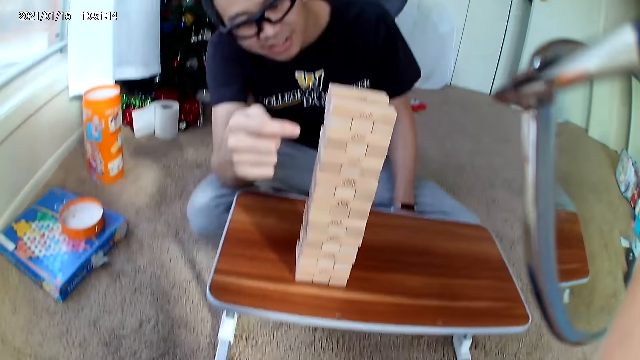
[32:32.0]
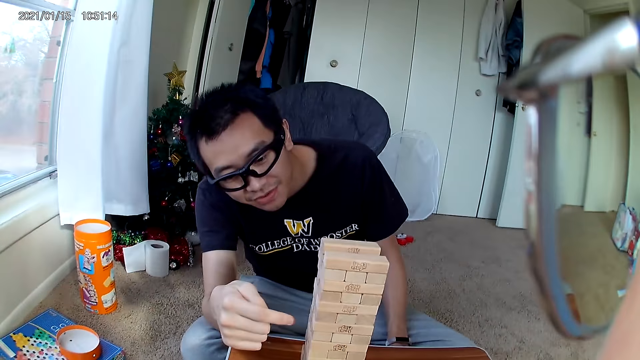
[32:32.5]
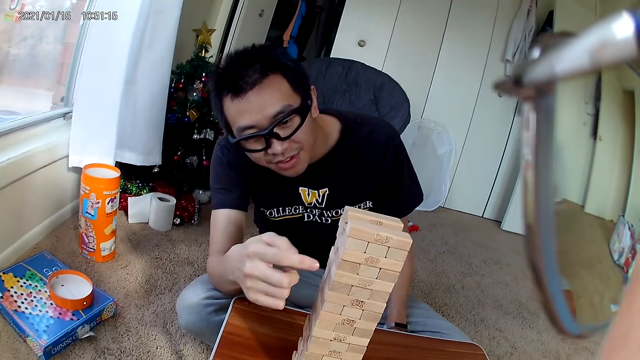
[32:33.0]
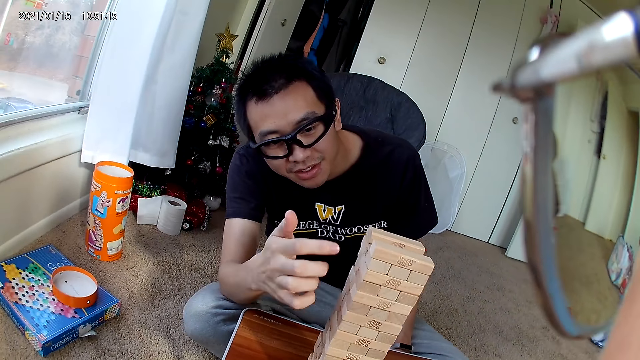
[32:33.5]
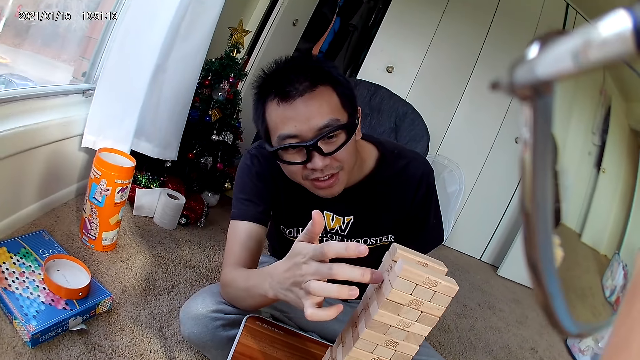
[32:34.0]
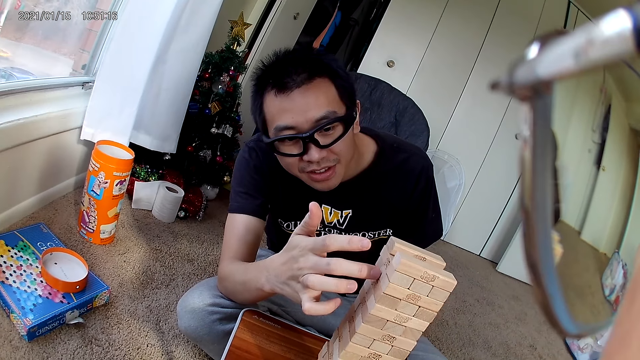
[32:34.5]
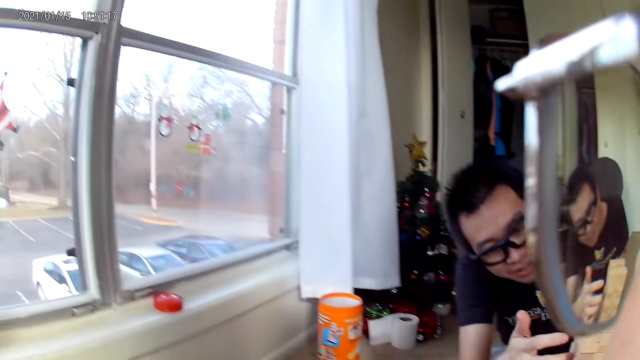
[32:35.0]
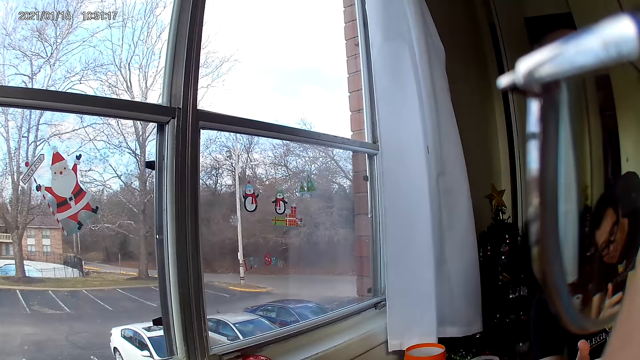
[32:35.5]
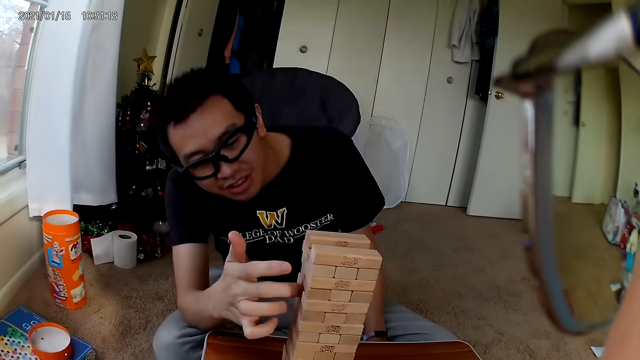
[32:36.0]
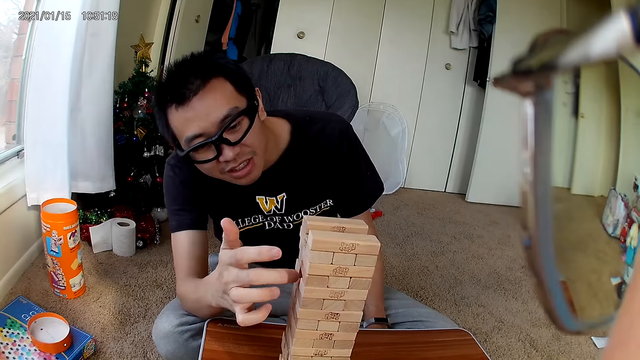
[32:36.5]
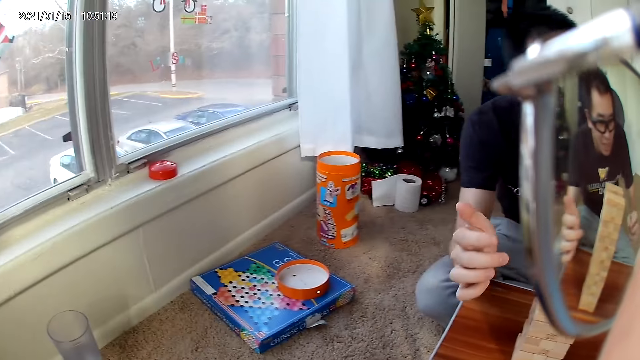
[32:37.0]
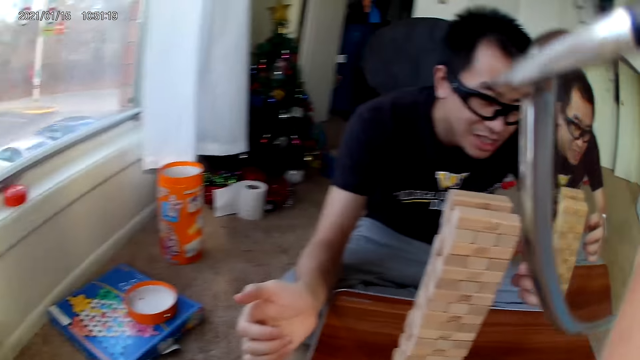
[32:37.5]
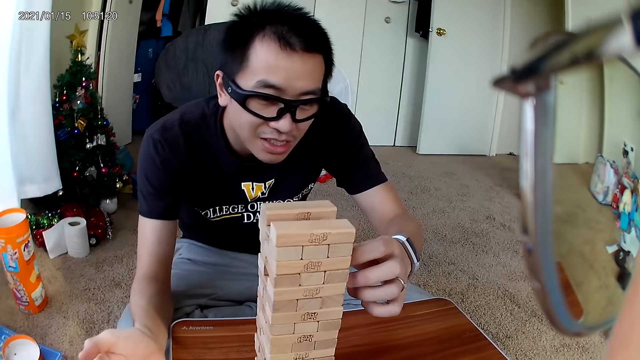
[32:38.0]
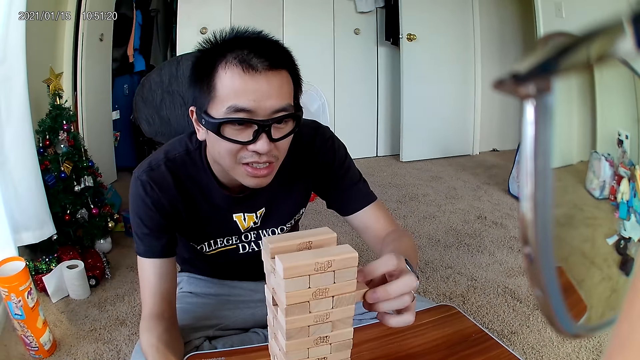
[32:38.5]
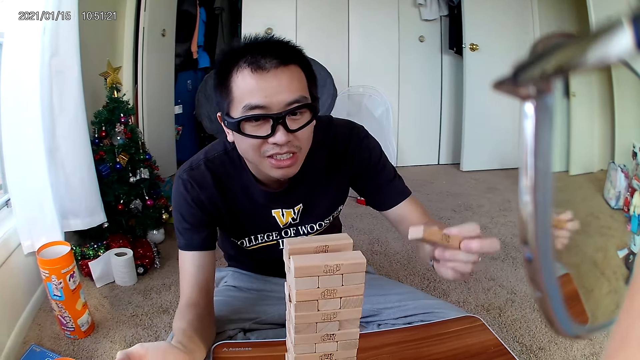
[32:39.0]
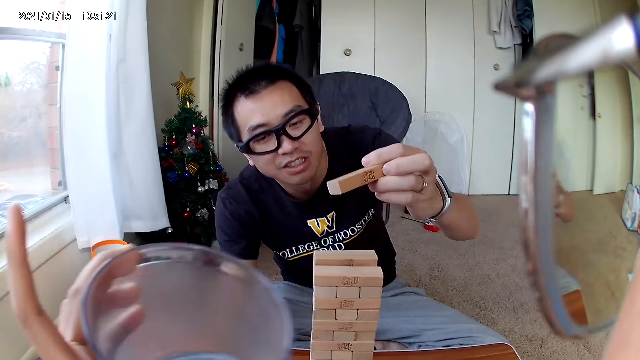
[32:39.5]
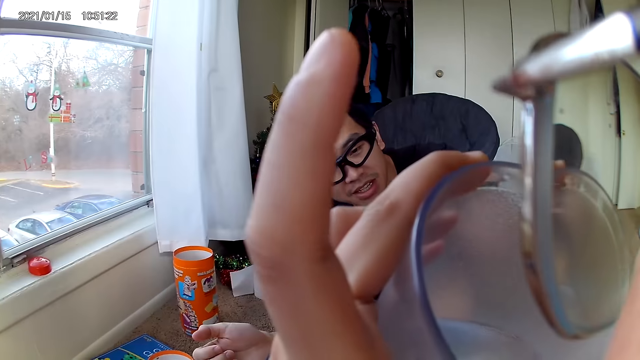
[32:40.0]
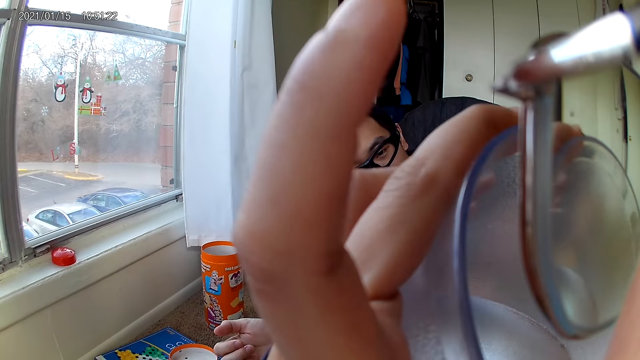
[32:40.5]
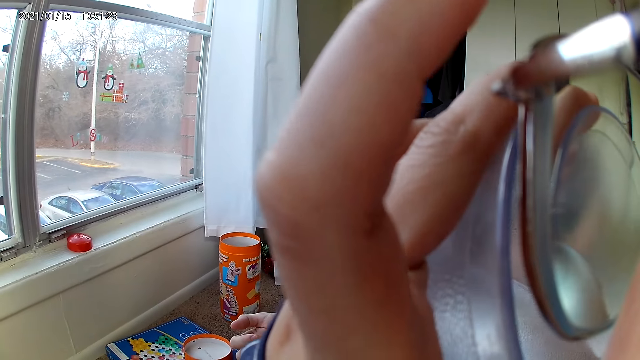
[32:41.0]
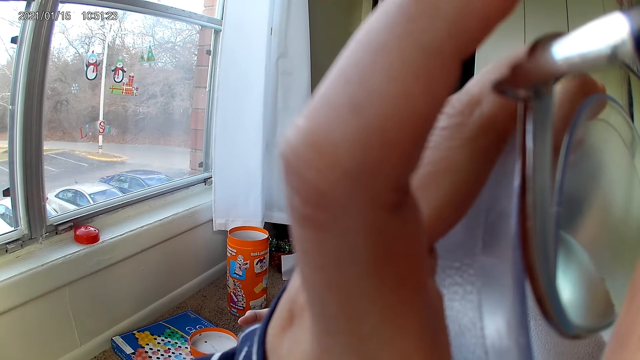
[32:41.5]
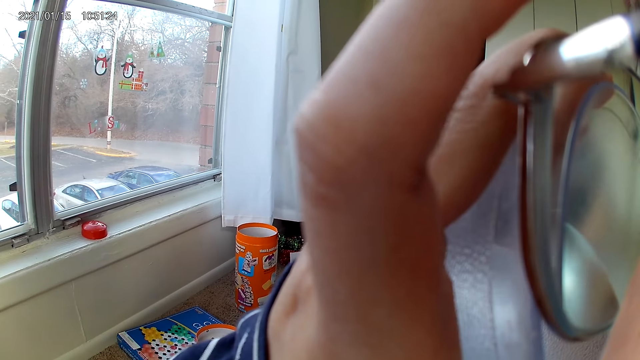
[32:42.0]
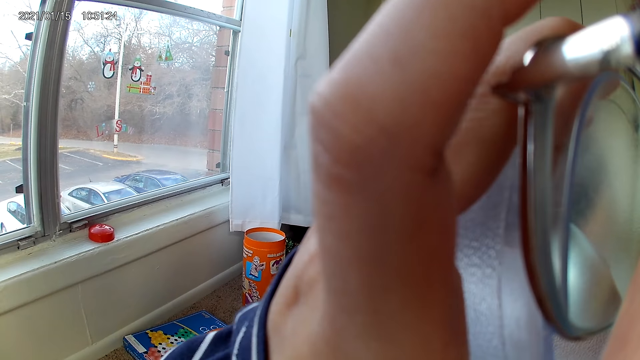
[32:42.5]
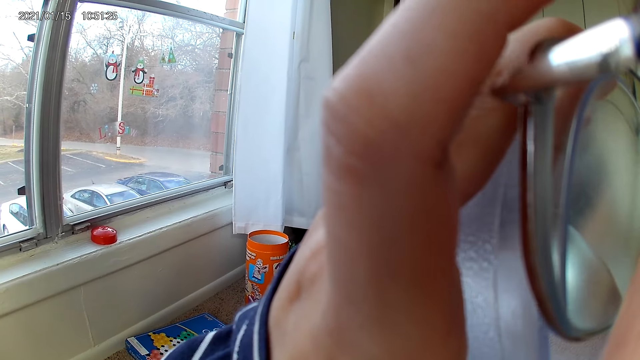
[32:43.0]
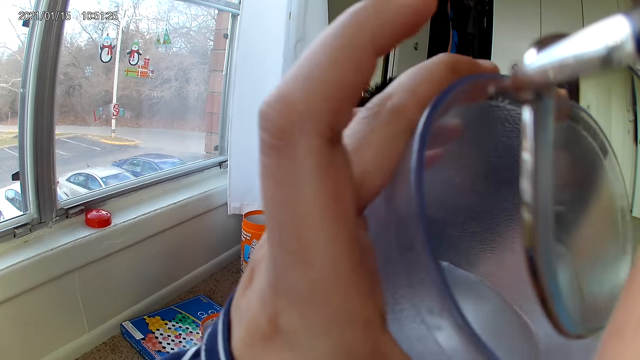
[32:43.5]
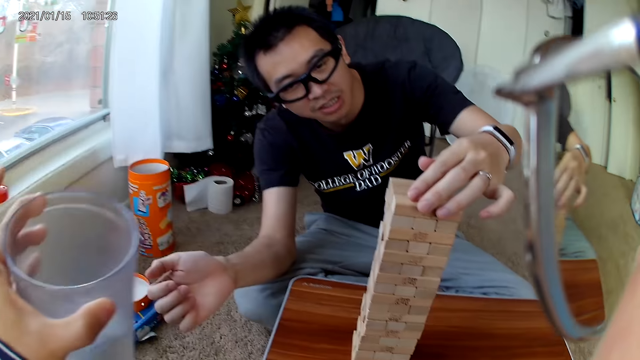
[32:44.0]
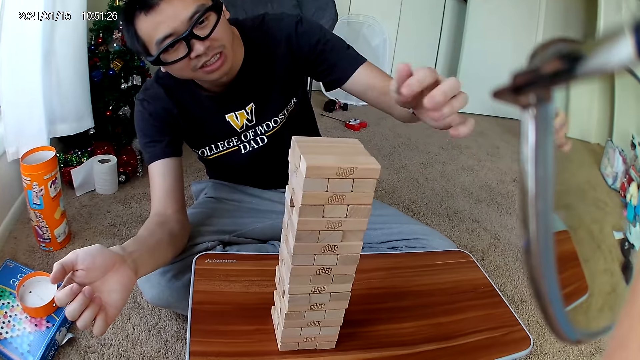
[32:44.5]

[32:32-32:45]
The man places his hands on the building block pile. The camera wearer looks around the room. The man removes a building block from the building block pile. The camera wearer drinks from a cup. They place the cup down.

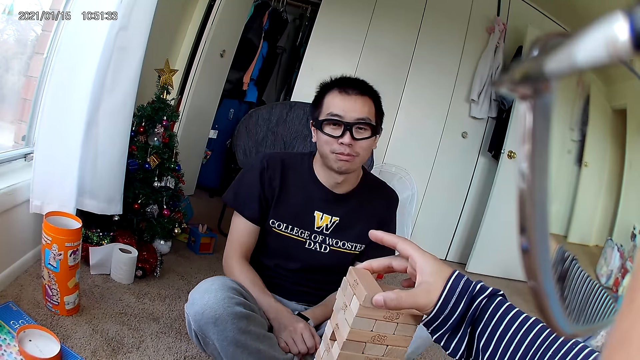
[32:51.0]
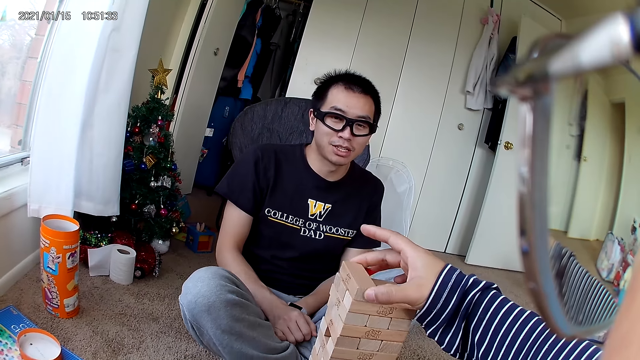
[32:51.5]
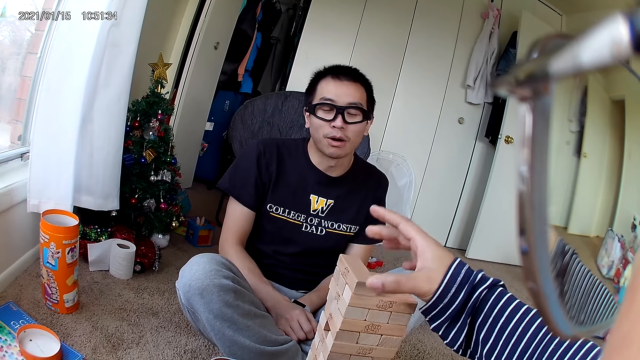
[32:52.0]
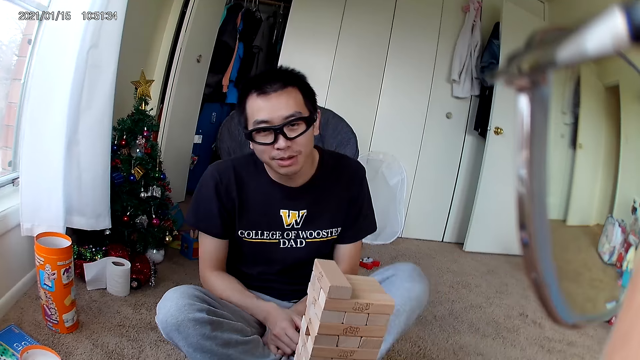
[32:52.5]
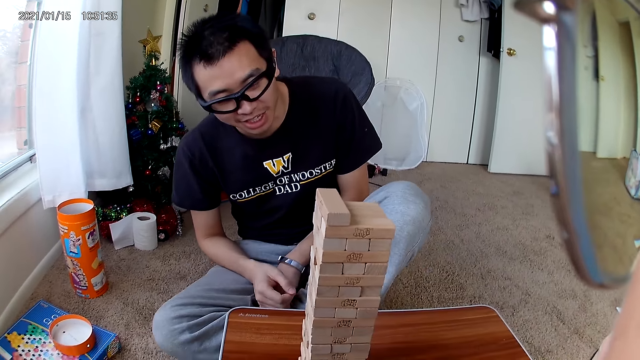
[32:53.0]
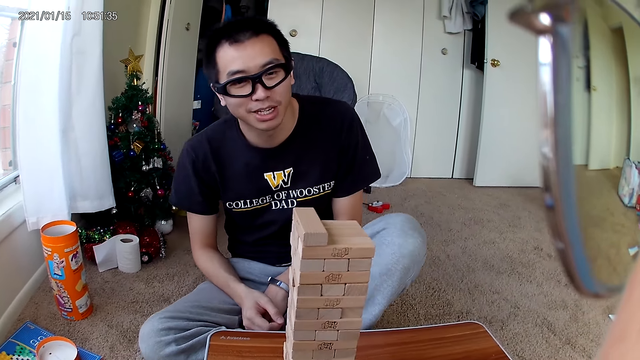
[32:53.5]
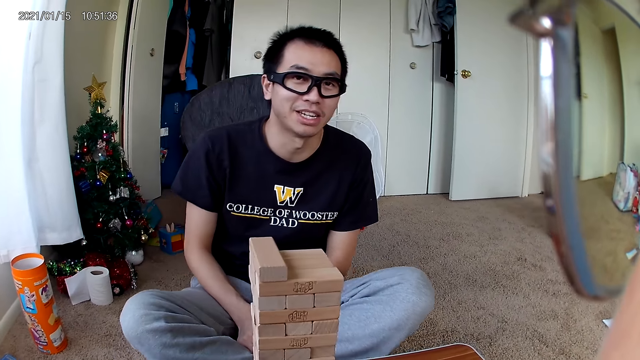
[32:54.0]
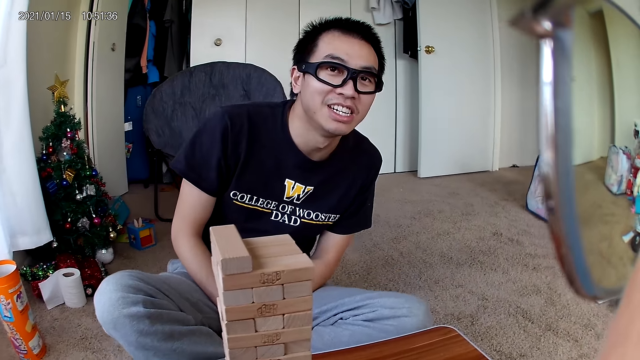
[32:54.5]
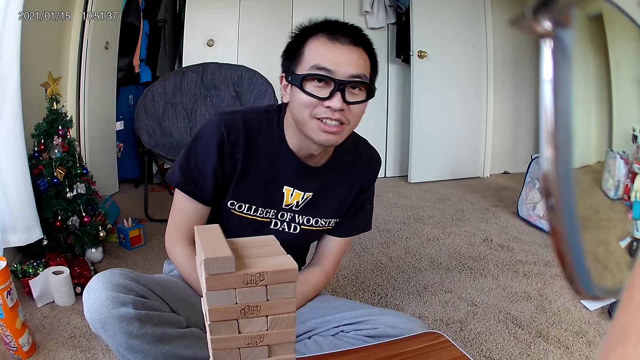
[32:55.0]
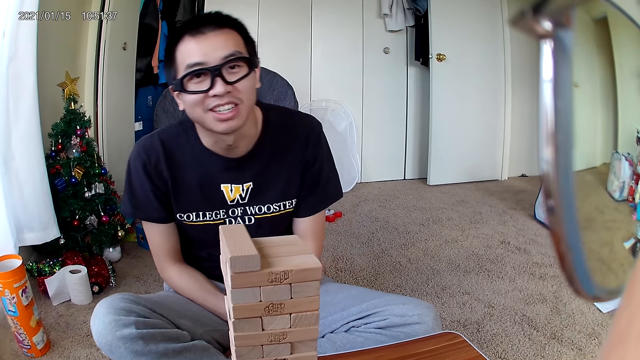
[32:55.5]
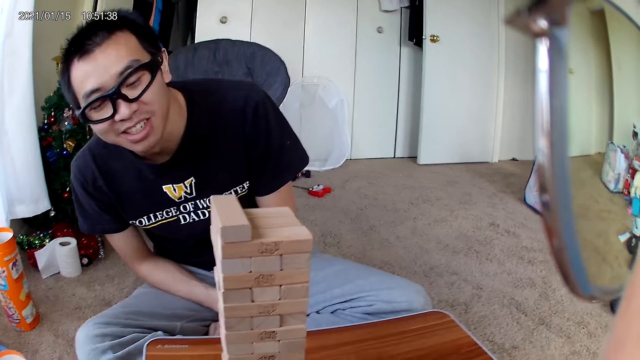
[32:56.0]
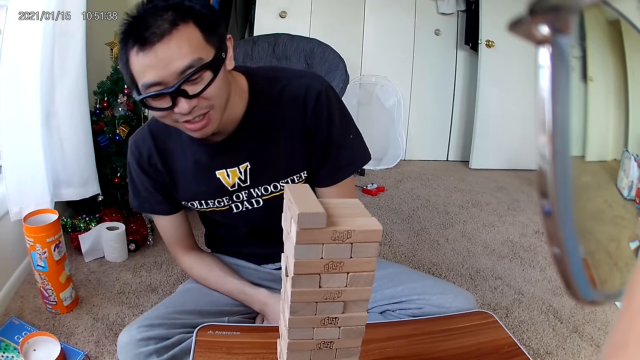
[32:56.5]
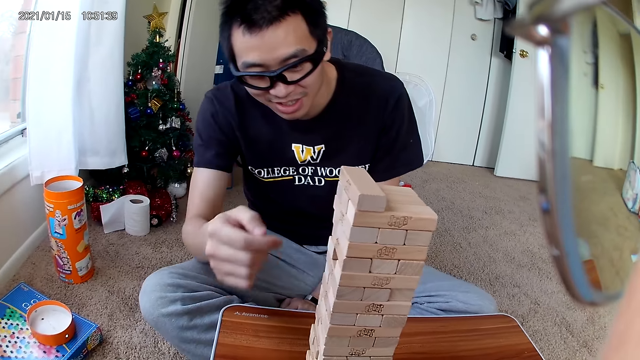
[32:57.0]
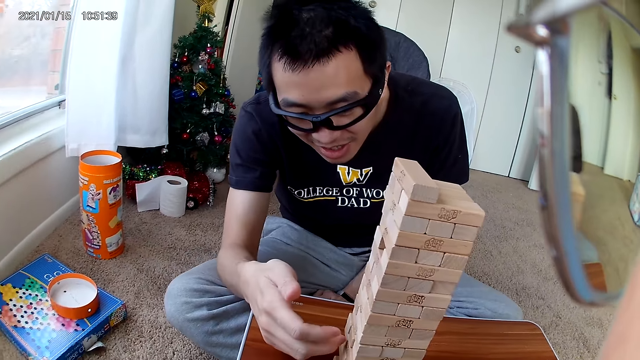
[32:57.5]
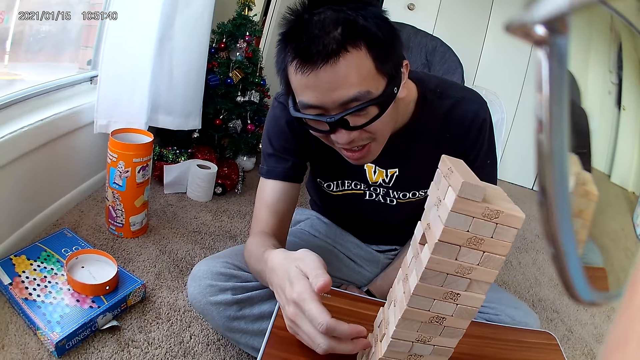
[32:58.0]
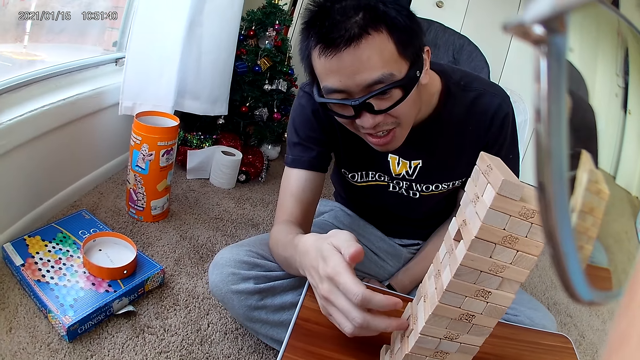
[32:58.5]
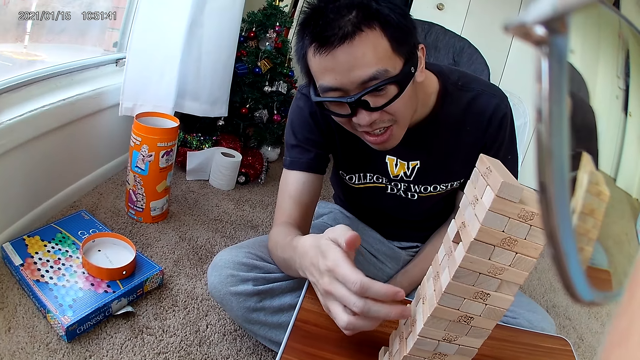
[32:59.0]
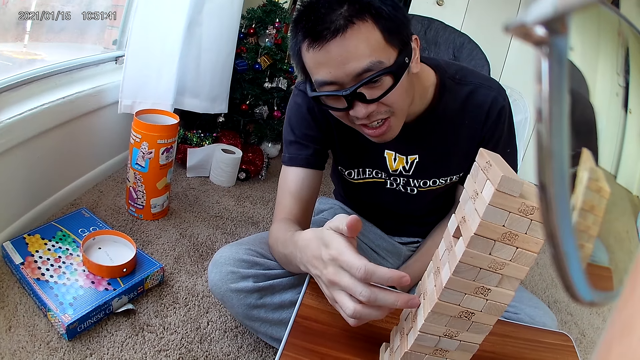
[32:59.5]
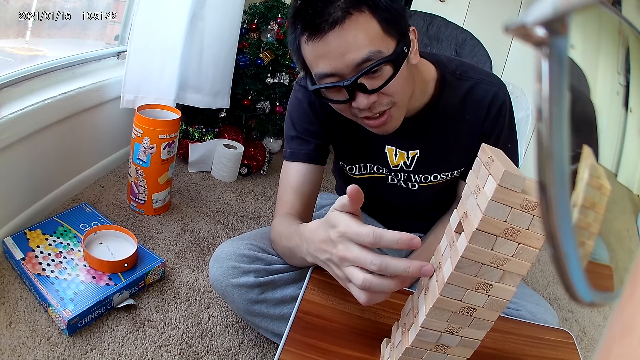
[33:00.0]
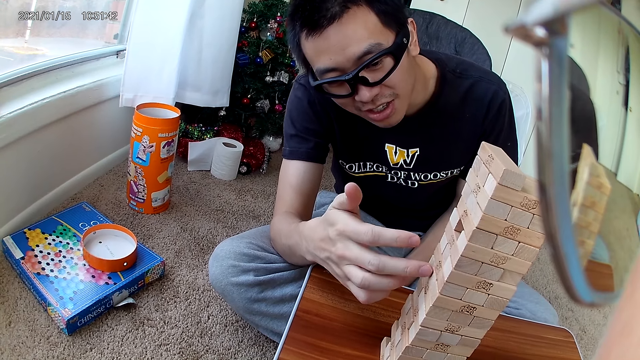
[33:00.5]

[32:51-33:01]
The camera wearer places the building block on the building block pile. The man touches the building blocks with his right hand, using a finger.
